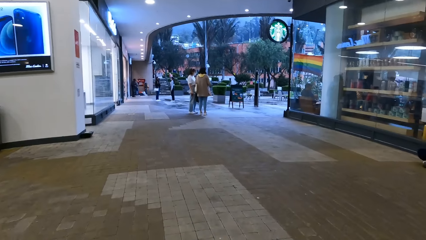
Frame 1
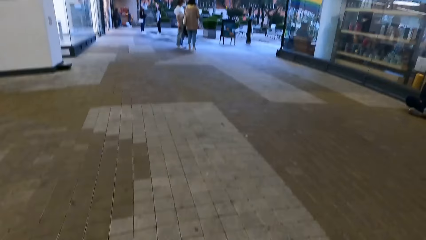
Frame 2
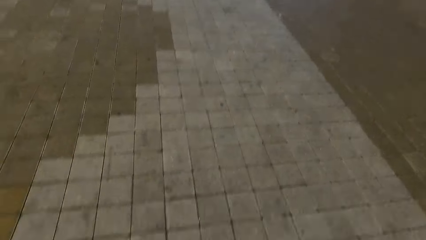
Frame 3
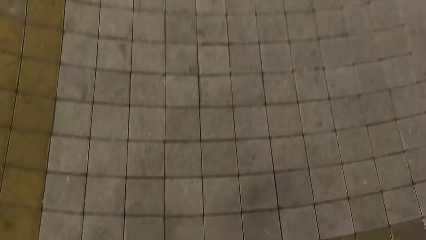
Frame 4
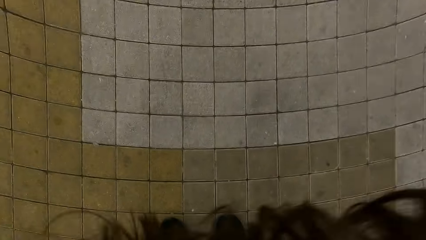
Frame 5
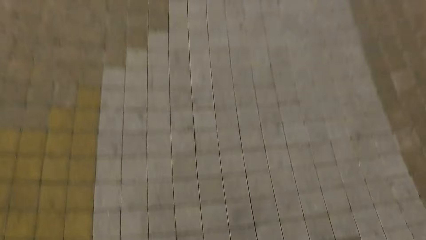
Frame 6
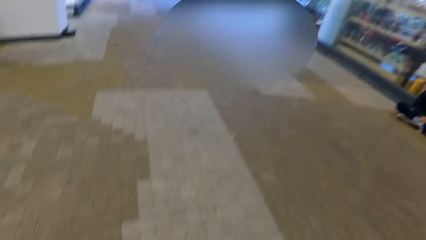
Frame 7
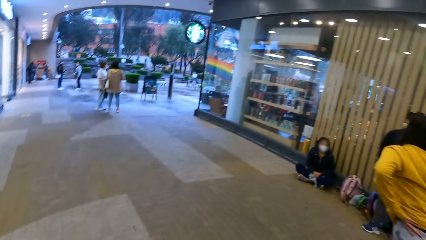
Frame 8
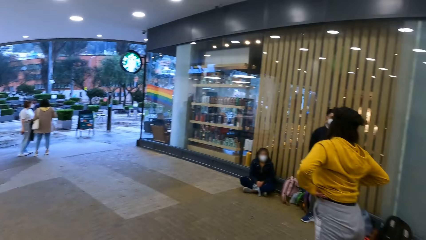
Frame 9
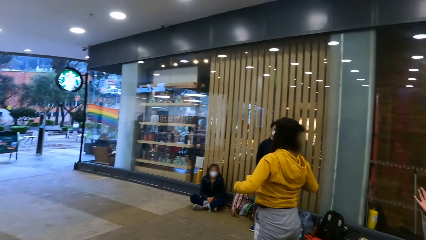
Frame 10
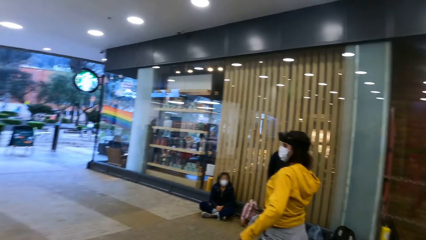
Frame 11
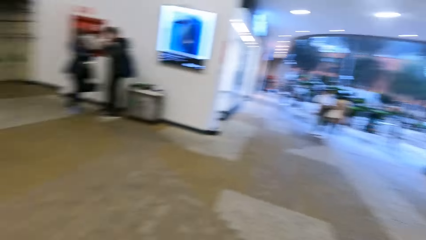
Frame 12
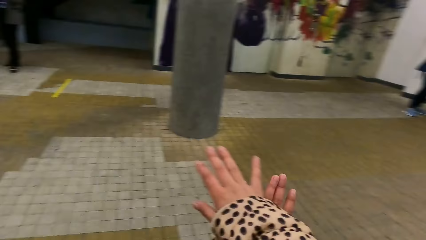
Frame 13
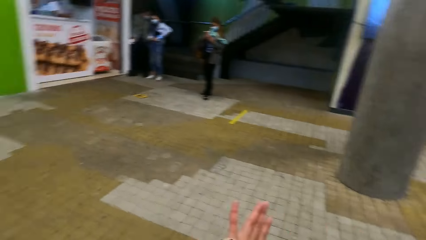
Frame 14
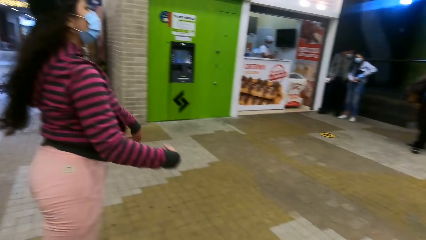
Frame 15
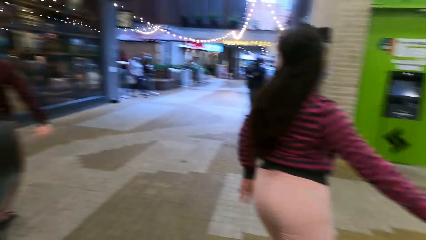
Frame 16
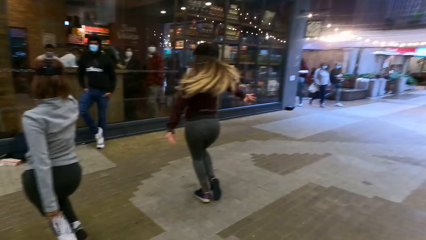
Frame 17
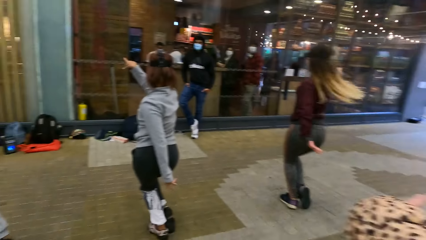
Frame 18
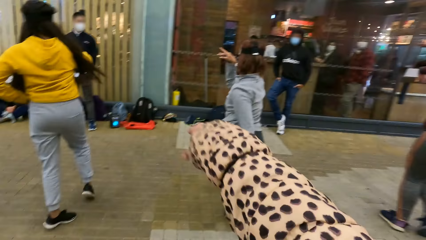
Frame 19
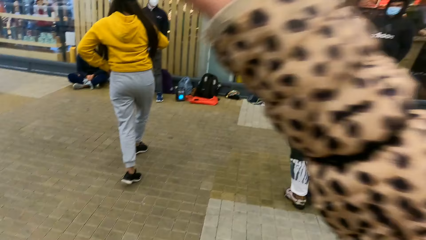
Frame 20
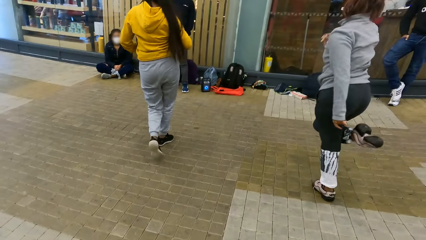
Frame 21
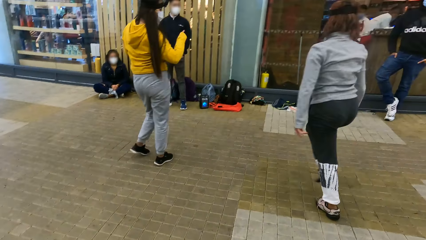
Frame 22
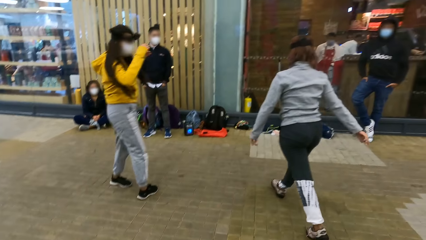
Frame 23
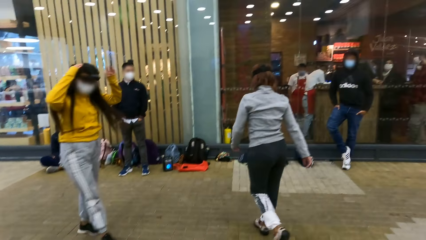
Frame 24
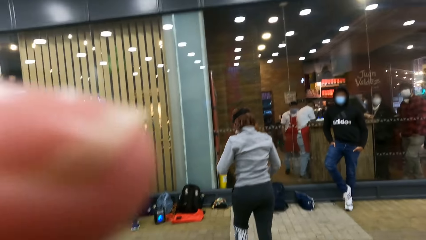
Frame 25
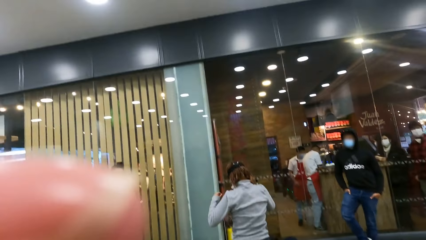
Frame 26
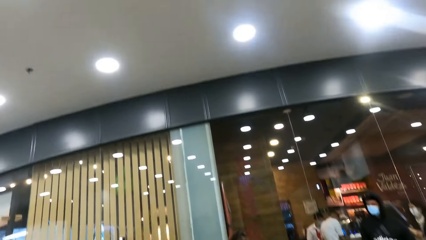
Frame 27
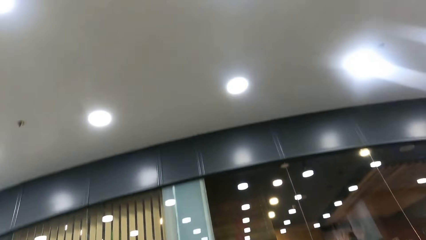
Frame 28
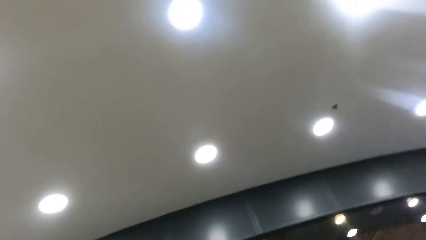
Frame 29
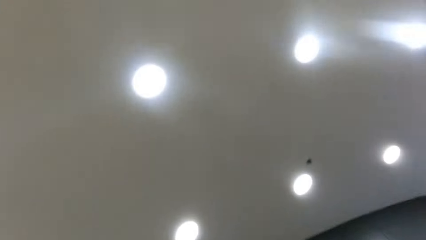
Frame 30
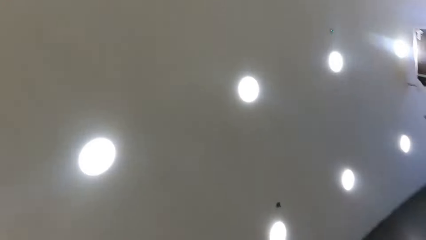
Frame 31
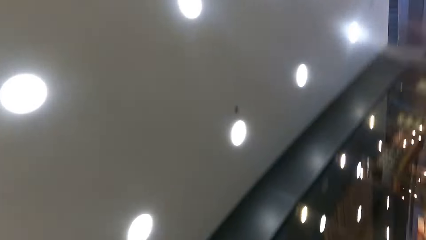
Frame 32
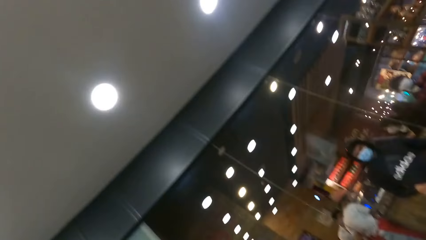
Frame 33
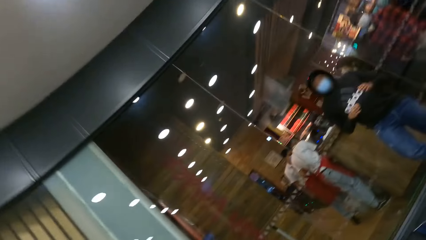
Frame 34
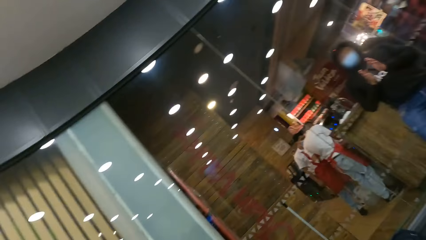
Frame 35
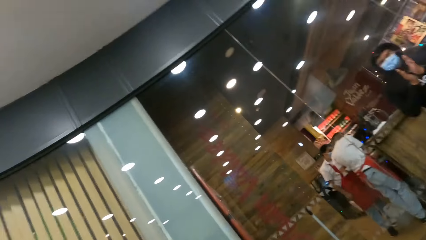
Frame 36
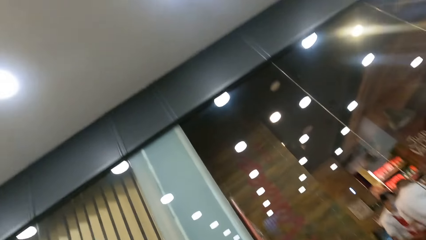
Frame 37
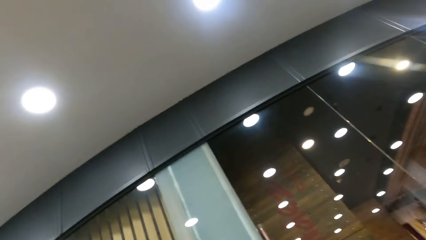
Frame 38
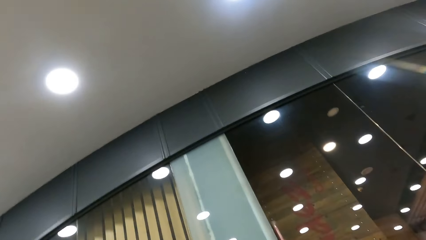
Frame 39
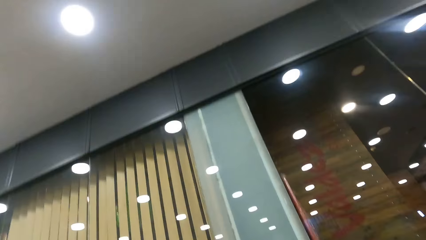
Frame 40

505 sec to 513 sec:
A woman dances on the floor. The camera wearer lifts up the hand. They stretch both hands and look around. Another woman dances on the floor. The women dance on the floor. The camera wearer stretches the hand. They lift up the hand and look around.
